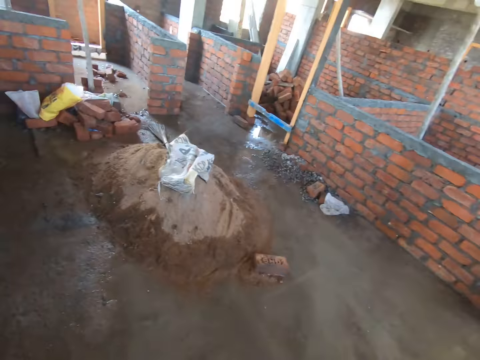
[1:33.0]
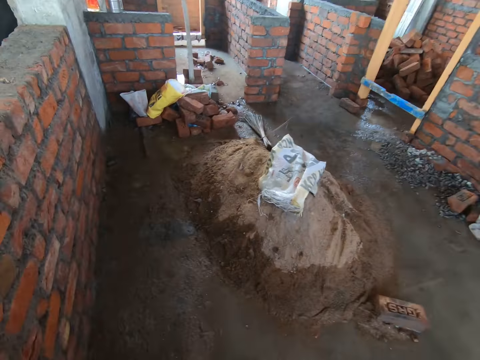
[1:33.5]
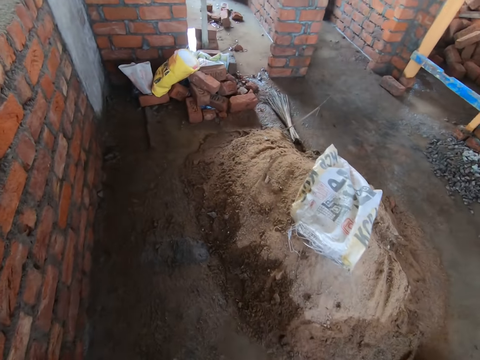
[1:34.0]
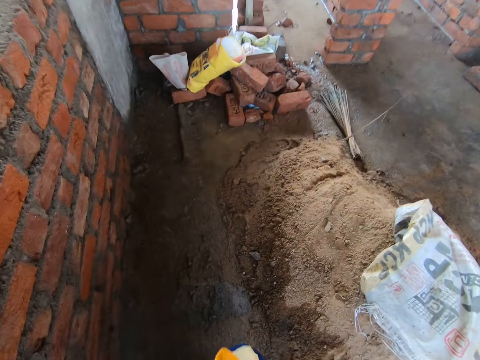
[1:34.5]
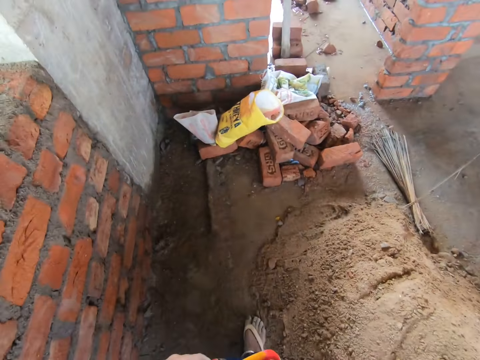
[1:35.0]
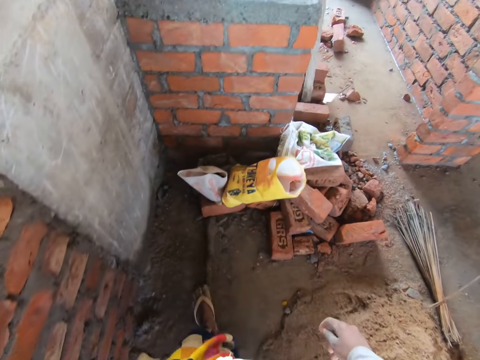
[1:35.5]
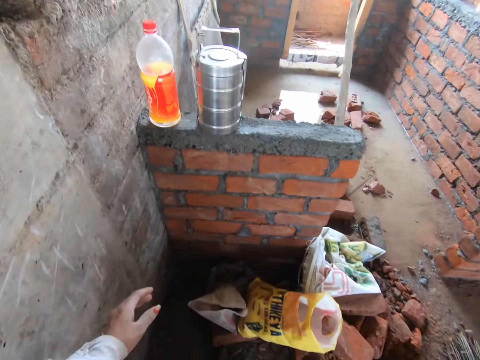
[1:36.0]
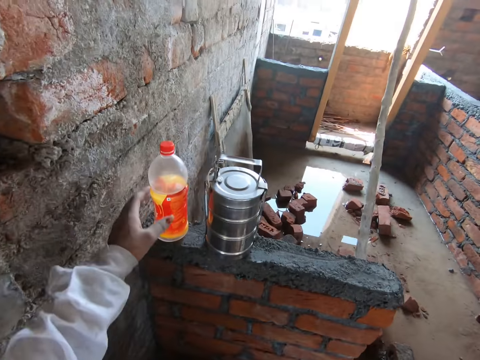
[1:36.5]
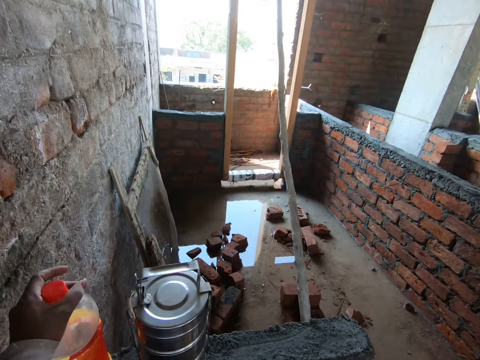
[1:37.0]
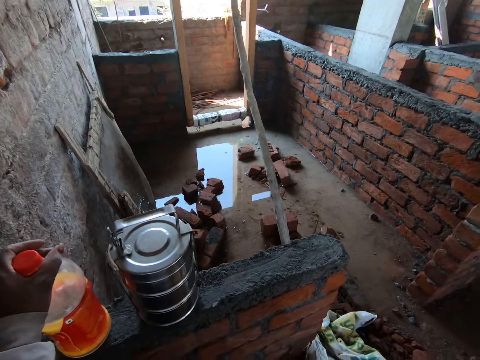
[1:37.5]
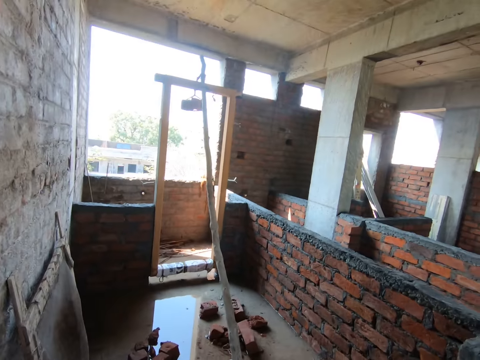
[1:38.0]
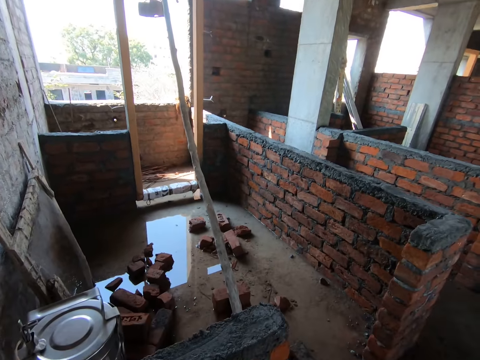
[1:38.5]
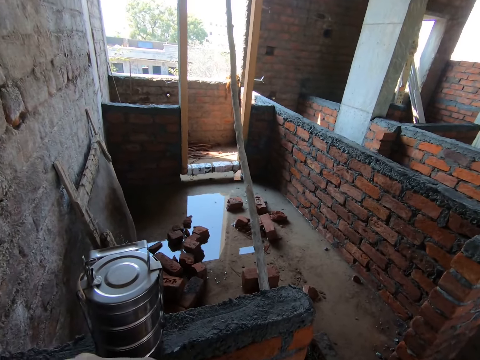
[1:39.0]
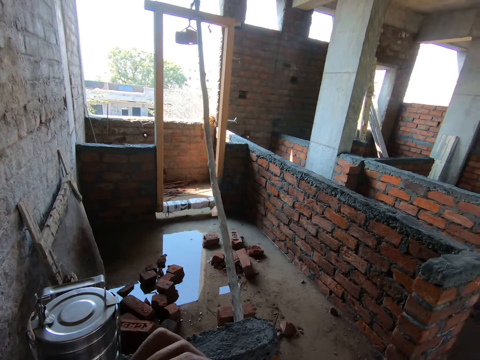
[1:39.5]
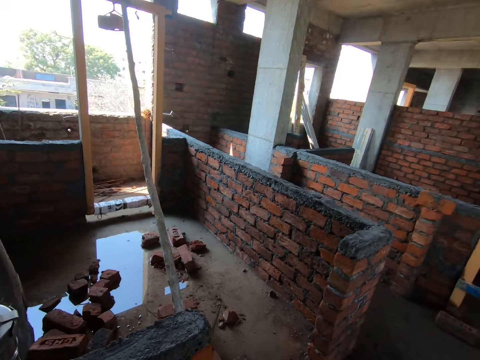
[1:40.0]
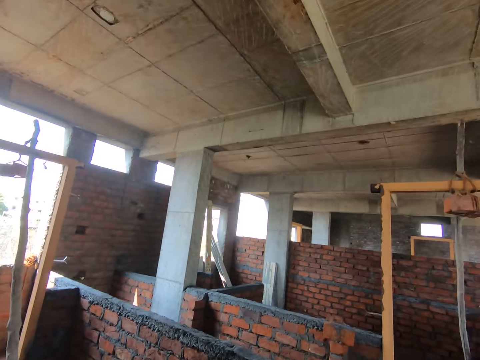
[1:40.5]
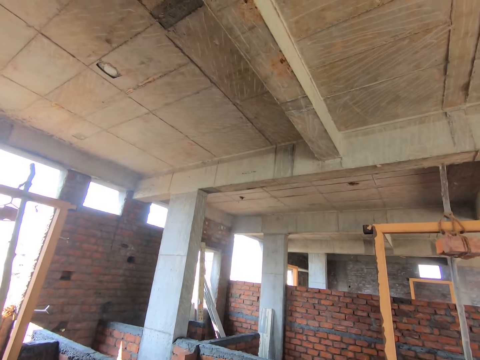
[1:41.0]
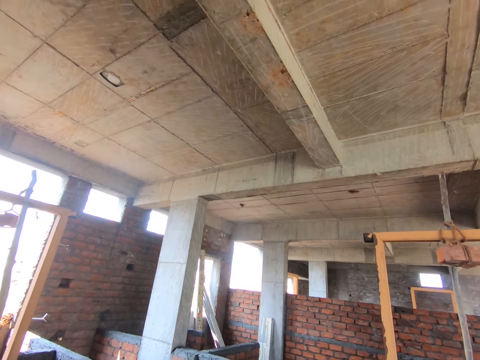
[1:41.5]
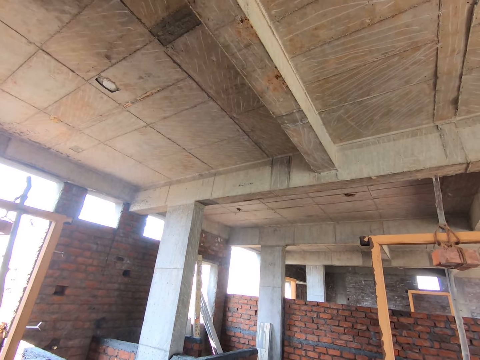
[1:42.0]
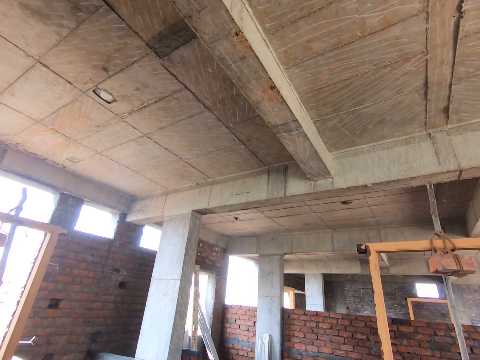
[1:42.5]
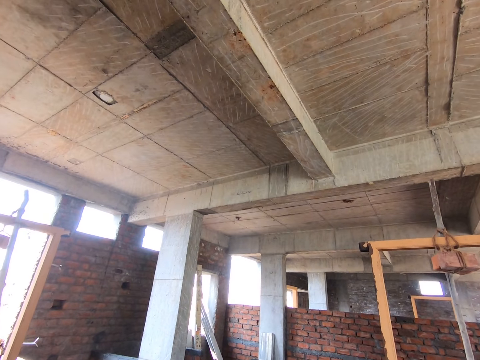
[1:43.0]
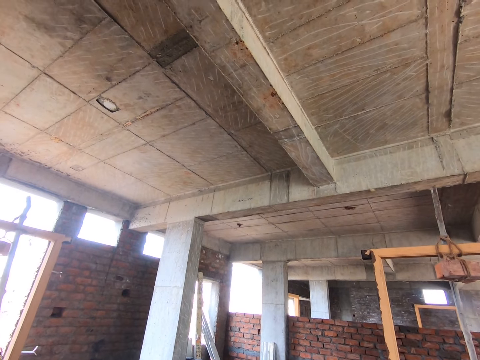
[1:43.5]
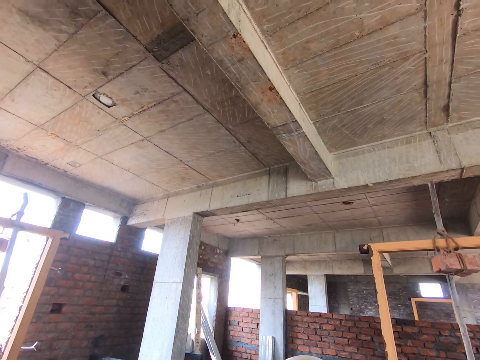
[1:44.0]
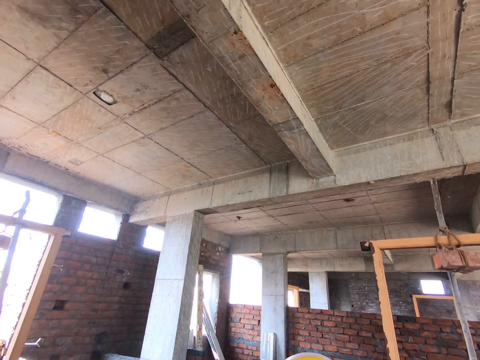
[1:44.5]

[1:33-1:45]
The camera wearer picks up a bottle of water from a wall with her left hand. She removes the lid from the bottle of water with her right hand. She drinks from the bottle of water in her right hand.

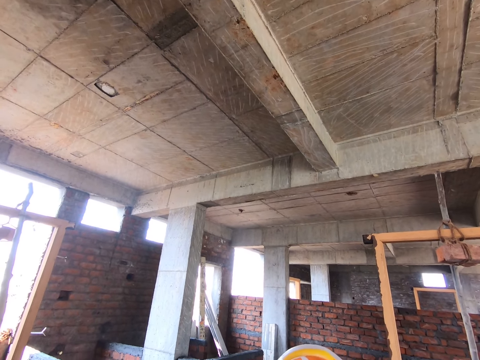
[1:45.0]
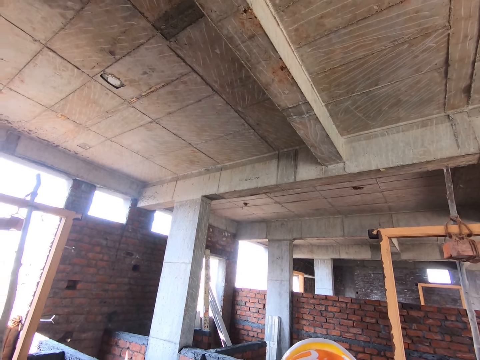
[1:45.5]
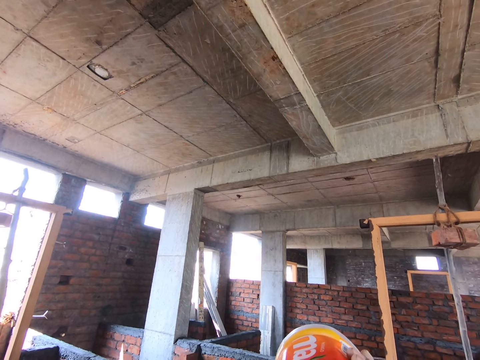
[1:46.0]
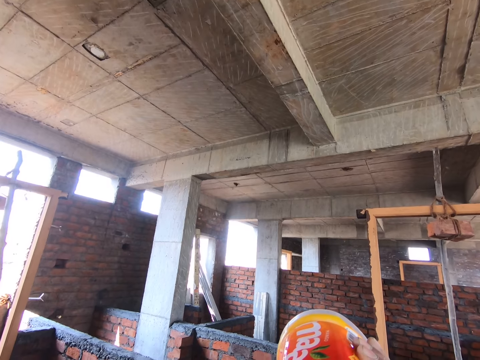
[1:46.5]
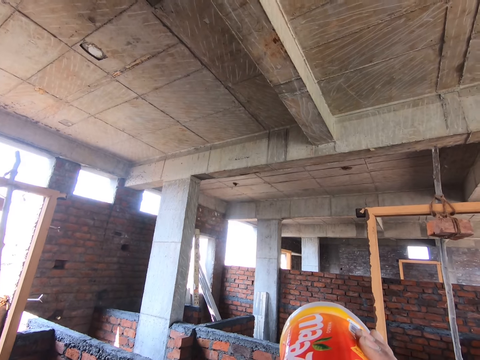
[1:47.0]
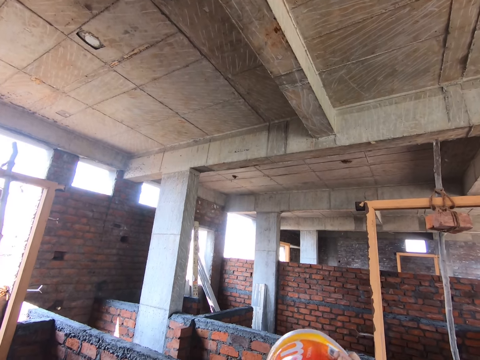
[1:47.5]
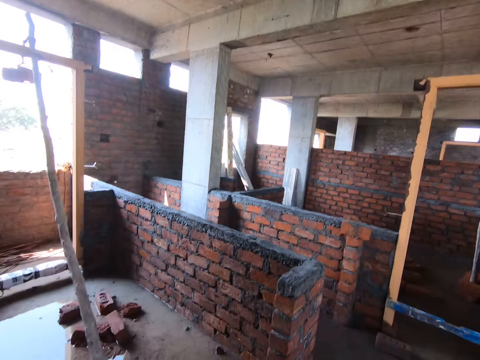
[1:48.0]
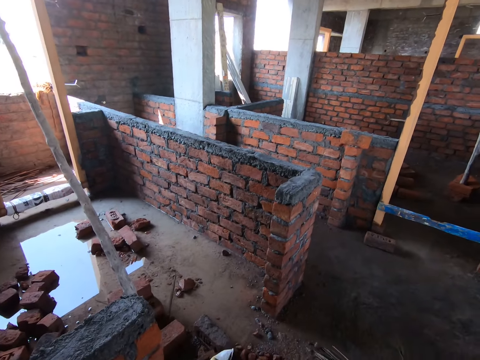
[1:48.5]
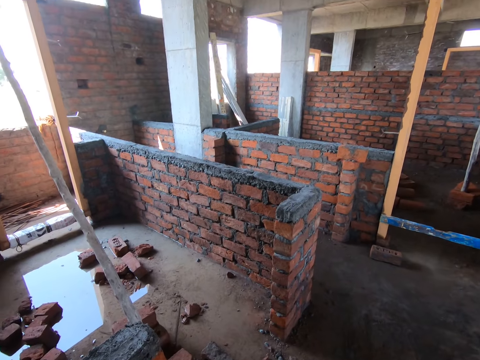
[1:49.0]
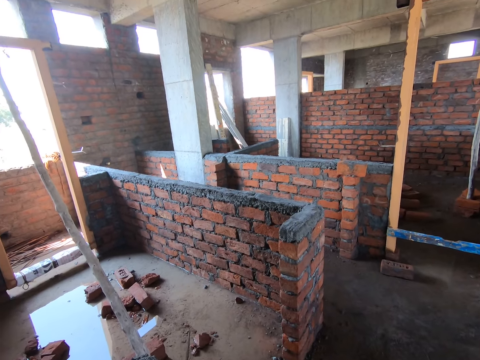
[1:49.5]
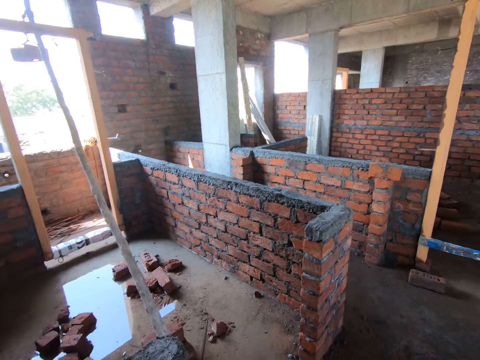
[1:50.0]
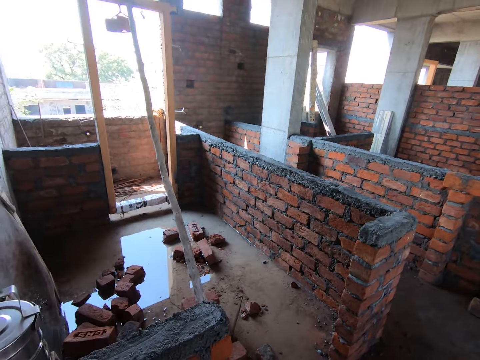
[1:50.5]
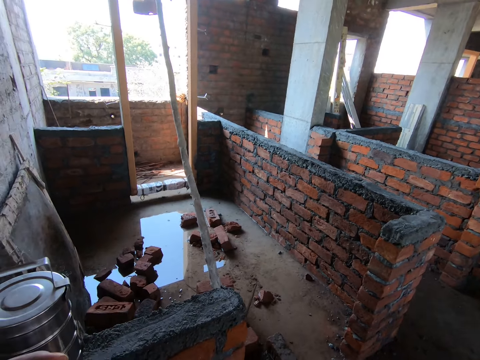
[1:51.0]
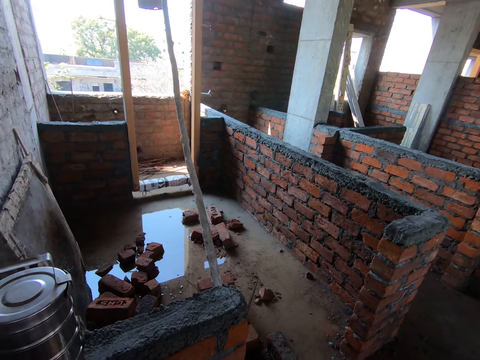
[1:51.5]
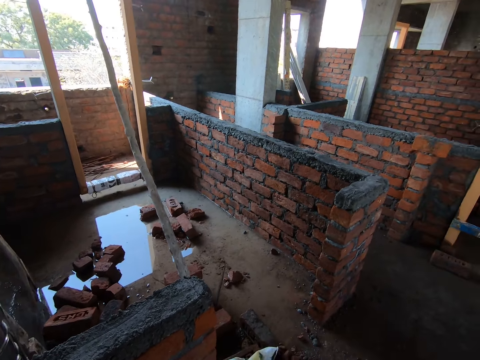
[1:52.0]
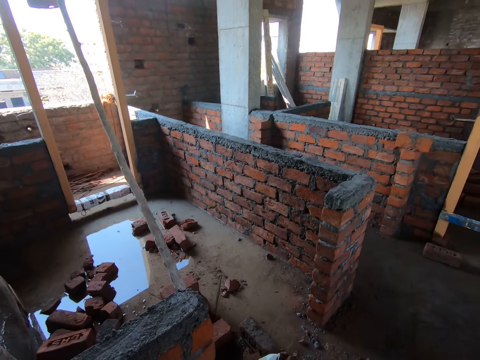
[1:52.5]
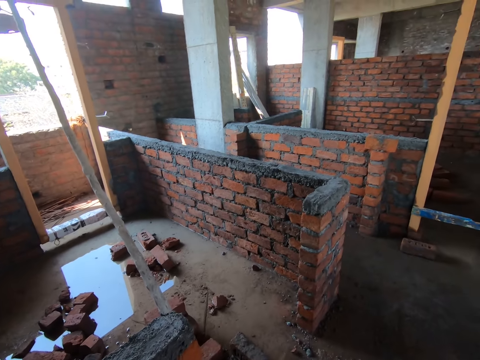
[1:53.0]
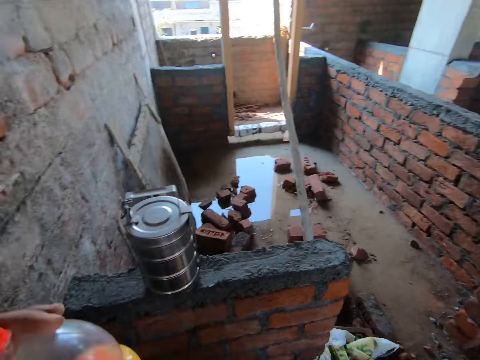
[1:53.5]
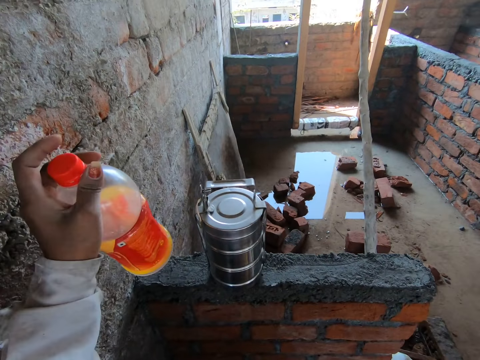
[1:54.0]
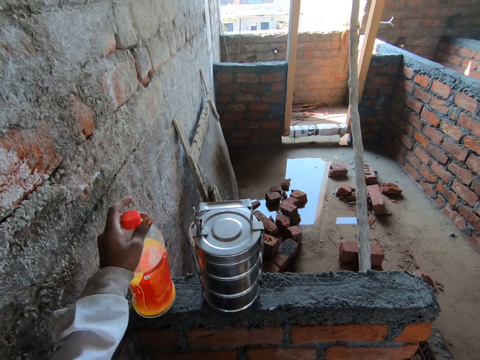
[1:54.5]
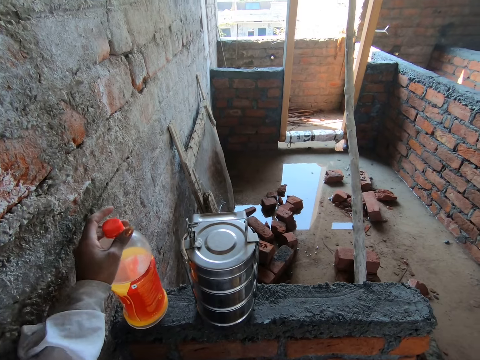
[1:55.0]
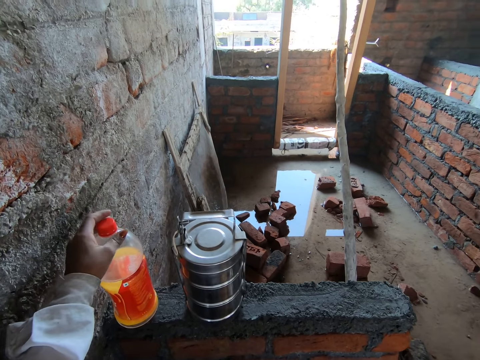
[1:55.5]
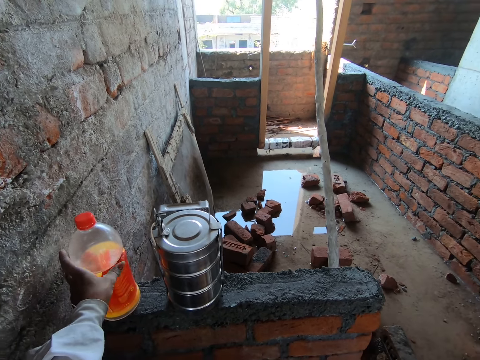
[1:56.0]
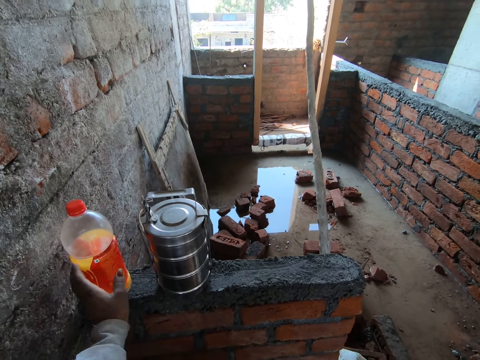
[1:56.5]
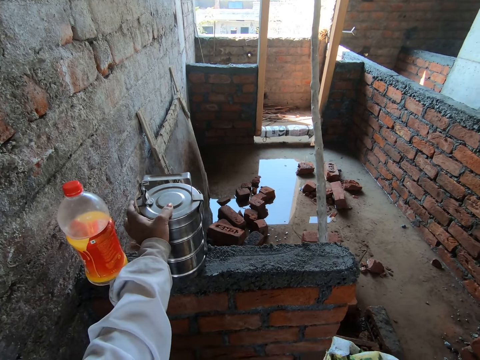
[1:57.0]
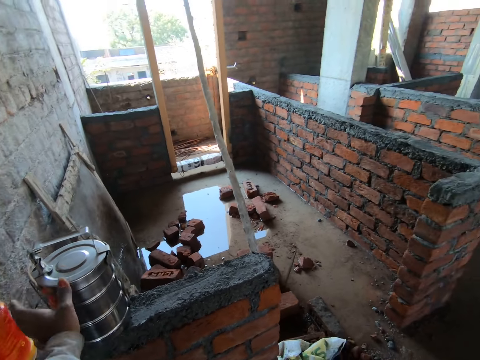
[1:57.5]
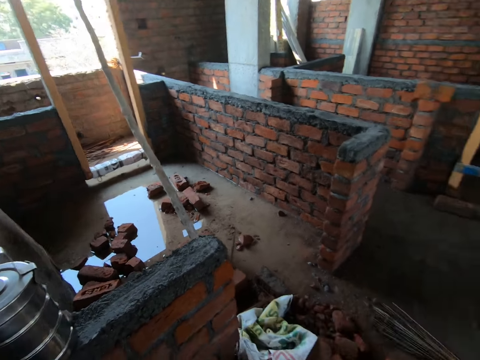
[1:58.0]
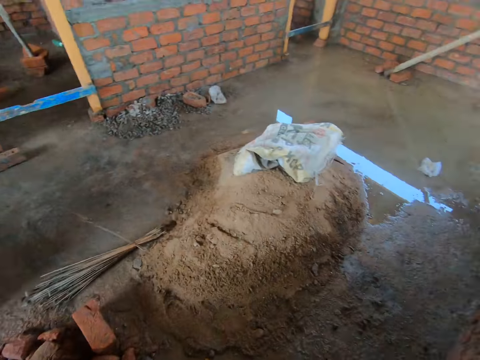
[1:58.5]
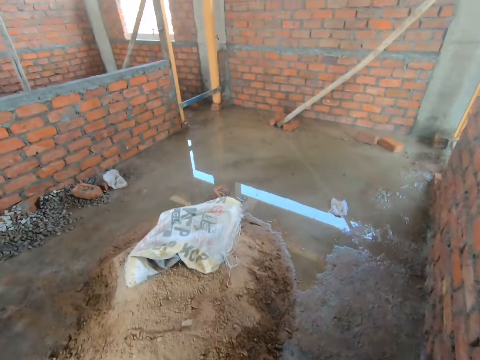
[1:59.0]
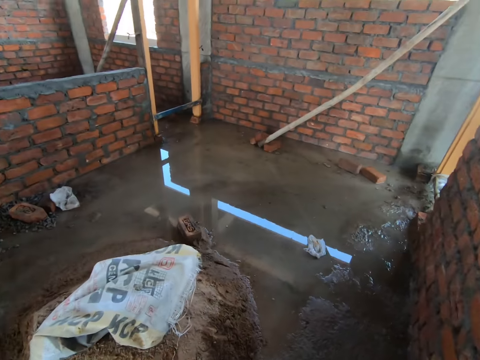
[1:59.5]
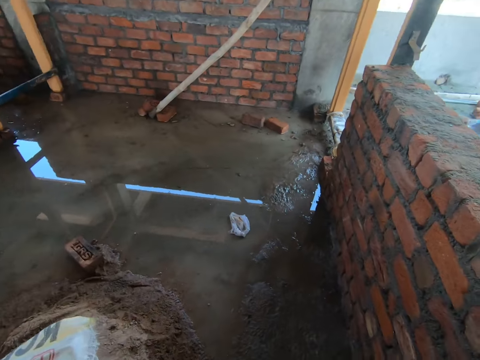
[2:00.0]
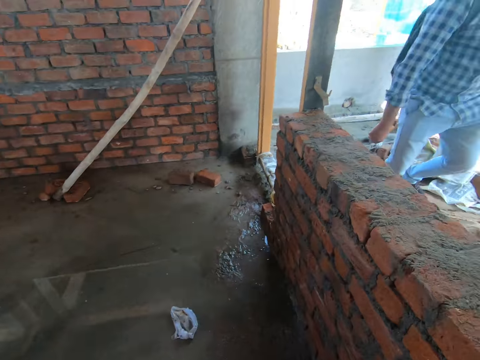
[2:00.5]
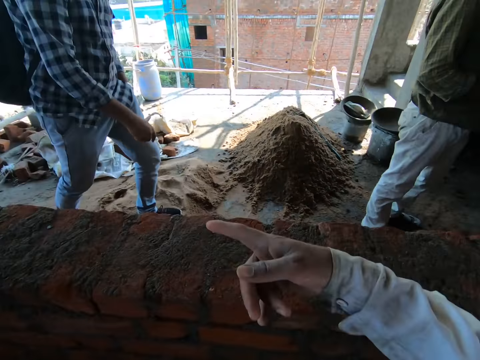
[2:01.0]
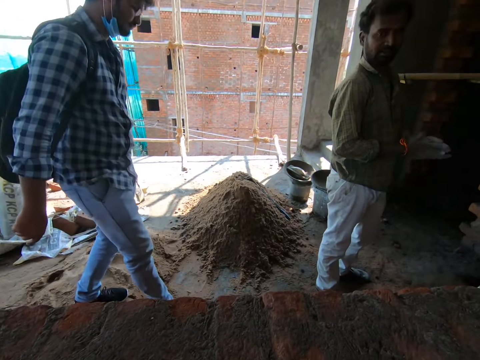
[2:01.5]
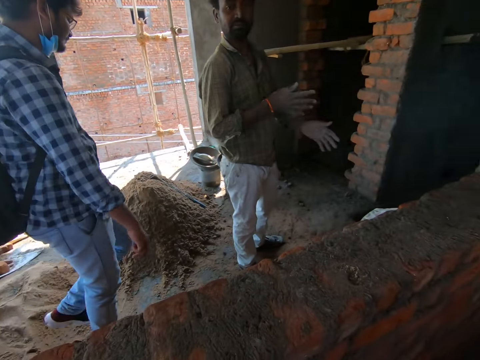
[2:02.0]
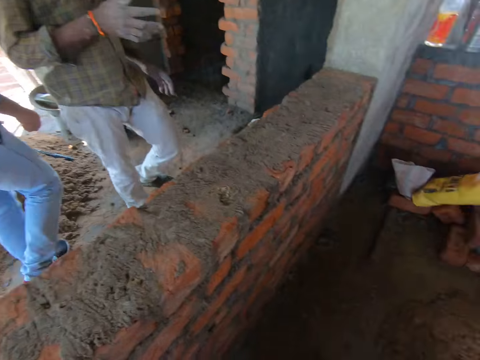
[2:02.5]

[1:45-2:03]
The camera wearer drinks from the bottle. She places the bottle of water on the wall with her left hand. She touches a food flask on the wall with her left hand. She holds the stainless steel container. She walks around the building. A man walks around the building. The camera wearer points her finger out.
